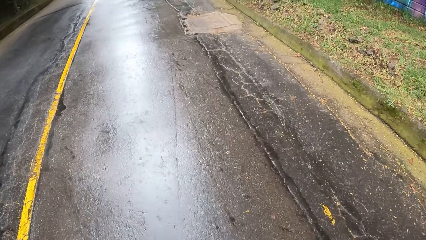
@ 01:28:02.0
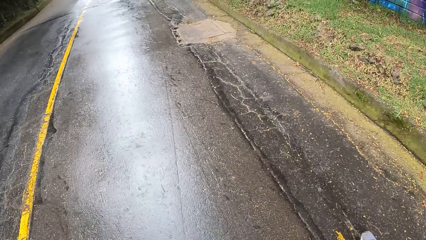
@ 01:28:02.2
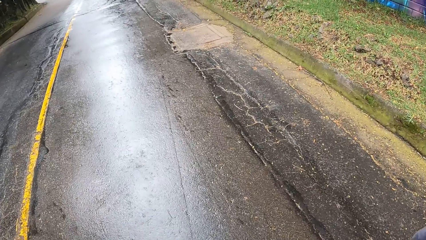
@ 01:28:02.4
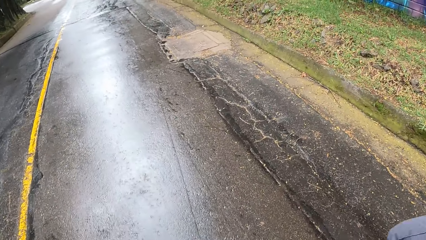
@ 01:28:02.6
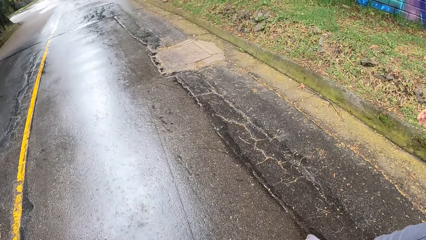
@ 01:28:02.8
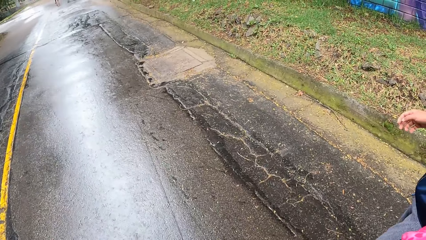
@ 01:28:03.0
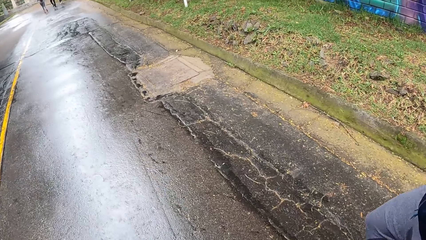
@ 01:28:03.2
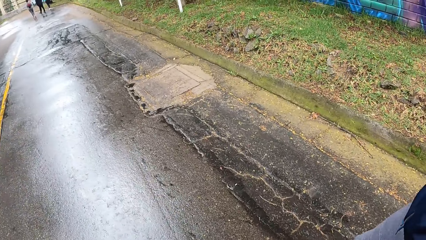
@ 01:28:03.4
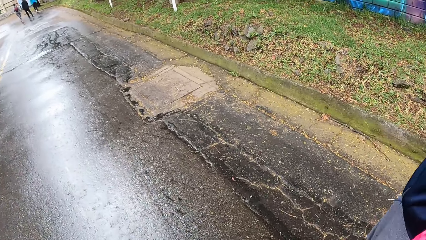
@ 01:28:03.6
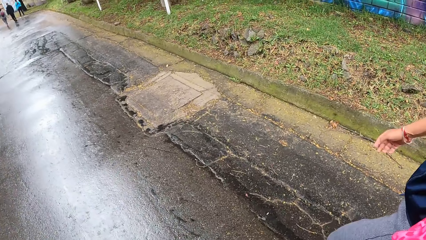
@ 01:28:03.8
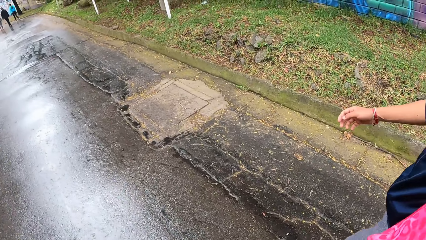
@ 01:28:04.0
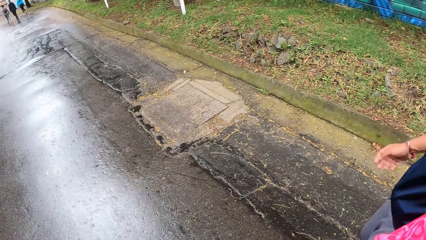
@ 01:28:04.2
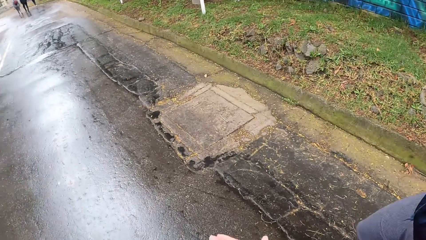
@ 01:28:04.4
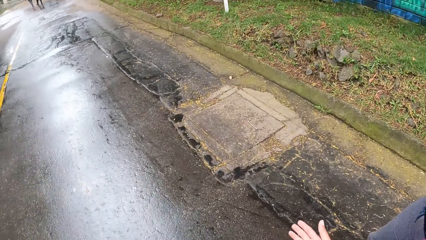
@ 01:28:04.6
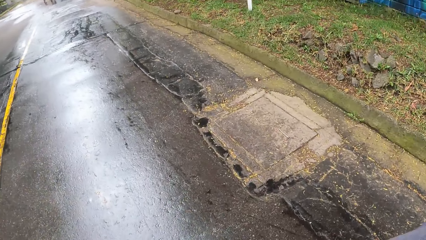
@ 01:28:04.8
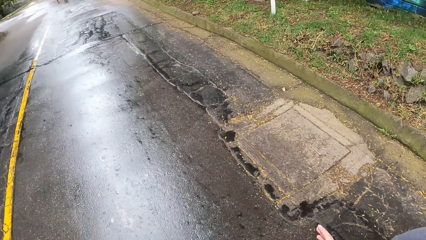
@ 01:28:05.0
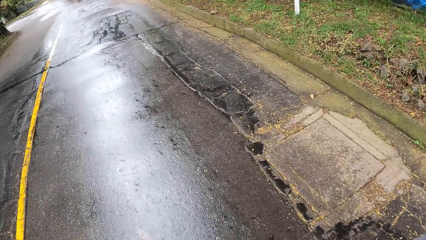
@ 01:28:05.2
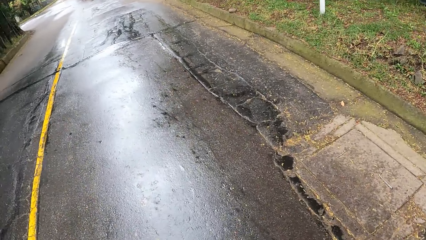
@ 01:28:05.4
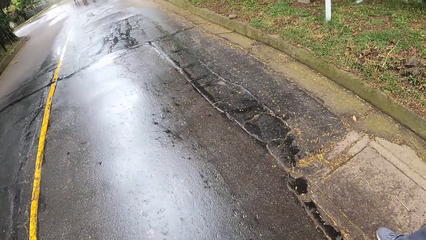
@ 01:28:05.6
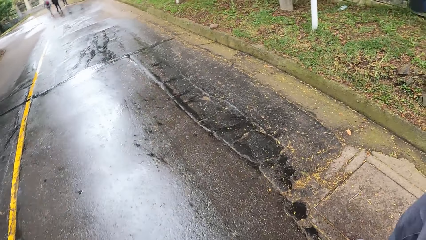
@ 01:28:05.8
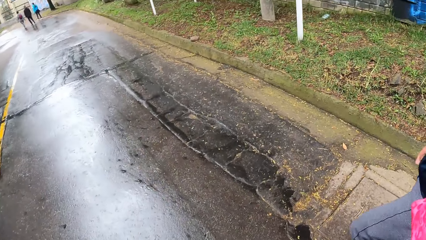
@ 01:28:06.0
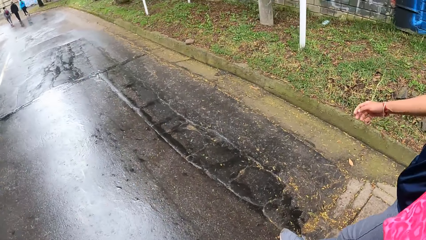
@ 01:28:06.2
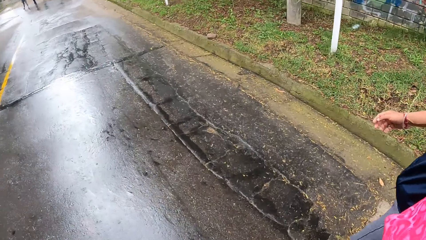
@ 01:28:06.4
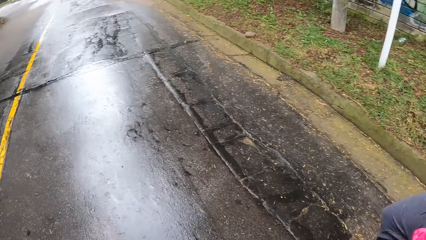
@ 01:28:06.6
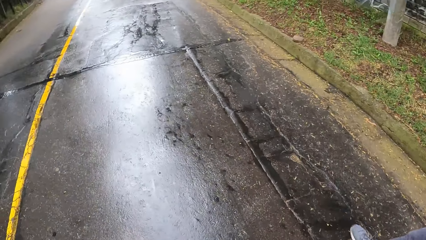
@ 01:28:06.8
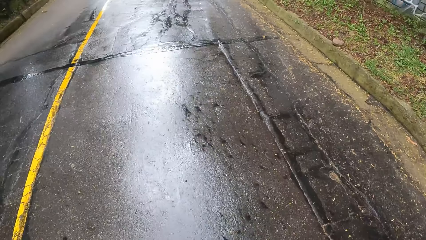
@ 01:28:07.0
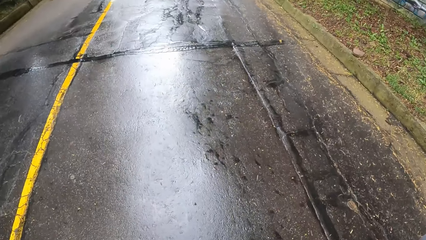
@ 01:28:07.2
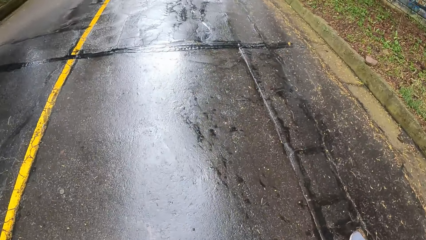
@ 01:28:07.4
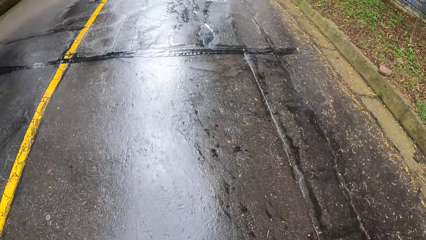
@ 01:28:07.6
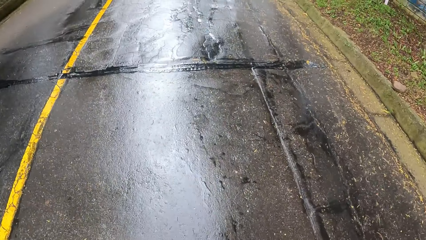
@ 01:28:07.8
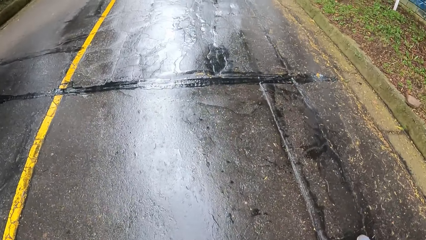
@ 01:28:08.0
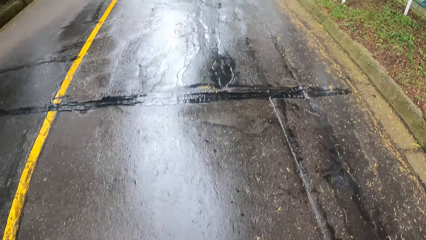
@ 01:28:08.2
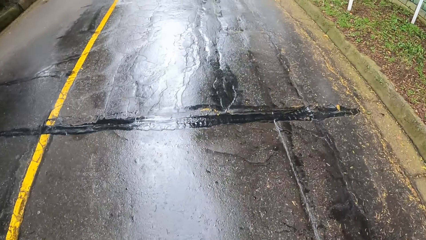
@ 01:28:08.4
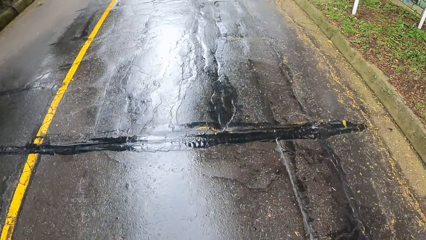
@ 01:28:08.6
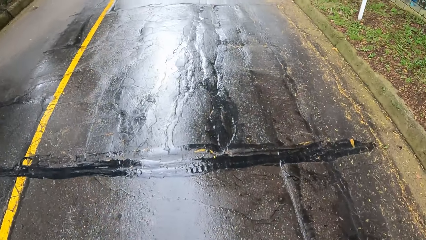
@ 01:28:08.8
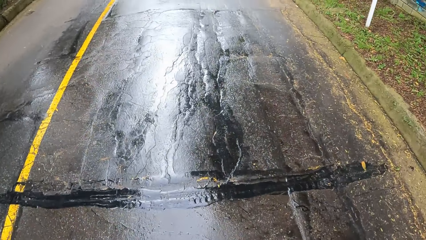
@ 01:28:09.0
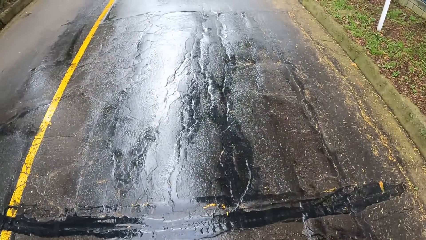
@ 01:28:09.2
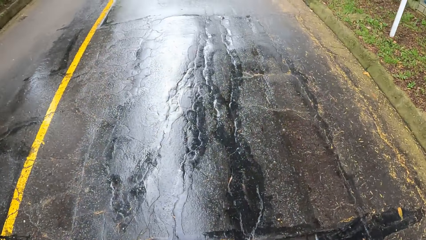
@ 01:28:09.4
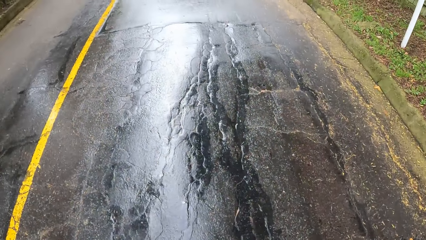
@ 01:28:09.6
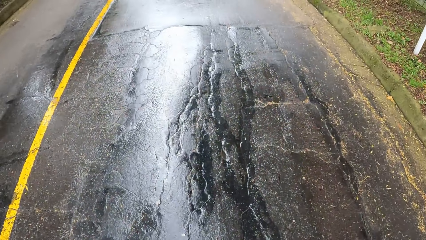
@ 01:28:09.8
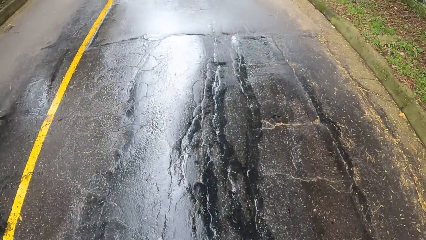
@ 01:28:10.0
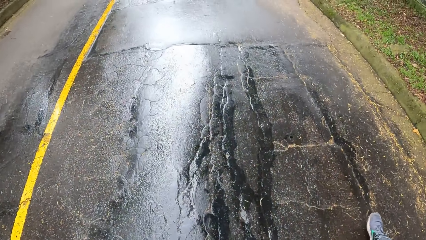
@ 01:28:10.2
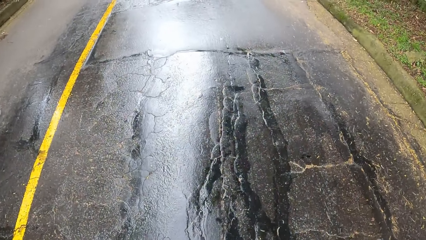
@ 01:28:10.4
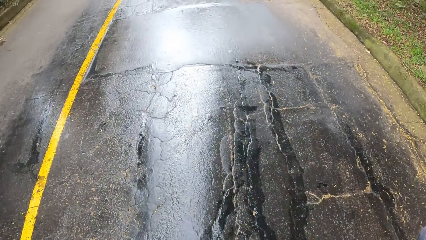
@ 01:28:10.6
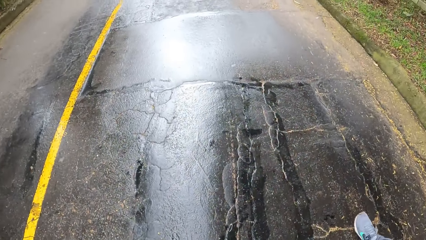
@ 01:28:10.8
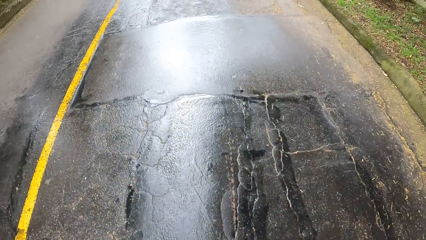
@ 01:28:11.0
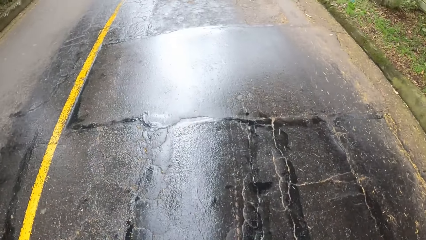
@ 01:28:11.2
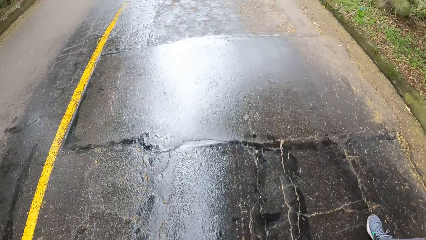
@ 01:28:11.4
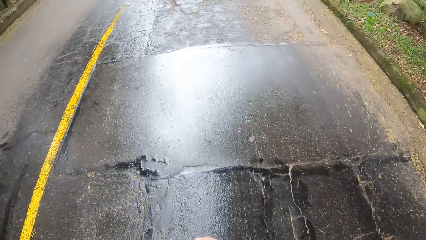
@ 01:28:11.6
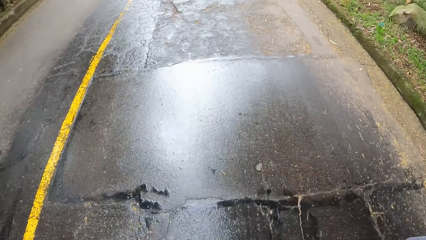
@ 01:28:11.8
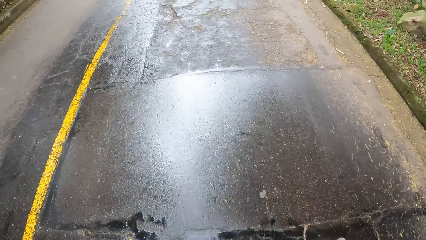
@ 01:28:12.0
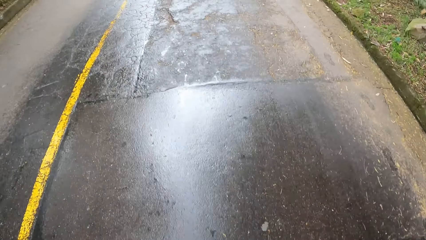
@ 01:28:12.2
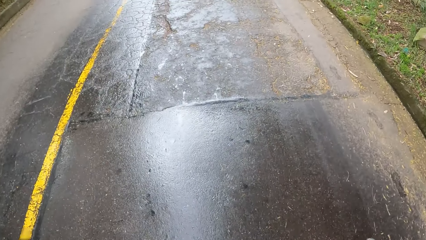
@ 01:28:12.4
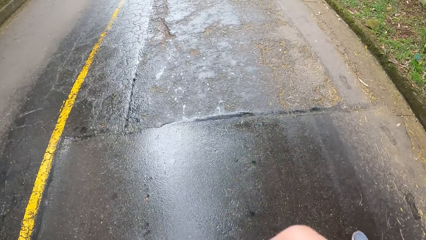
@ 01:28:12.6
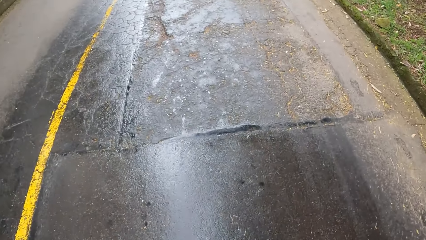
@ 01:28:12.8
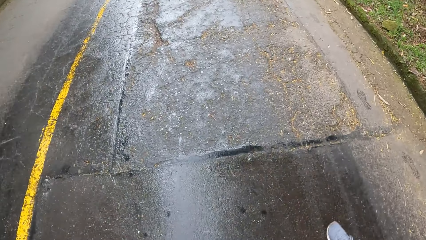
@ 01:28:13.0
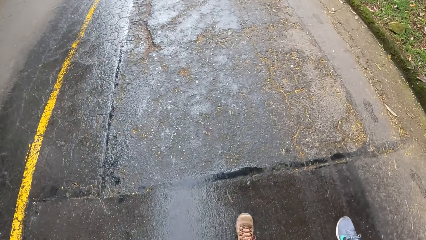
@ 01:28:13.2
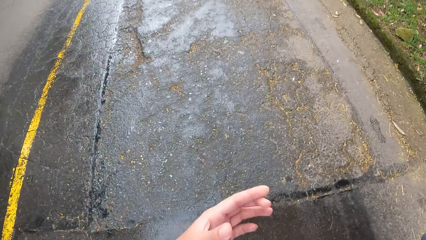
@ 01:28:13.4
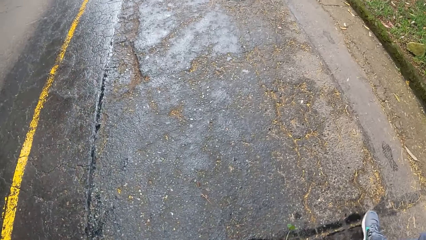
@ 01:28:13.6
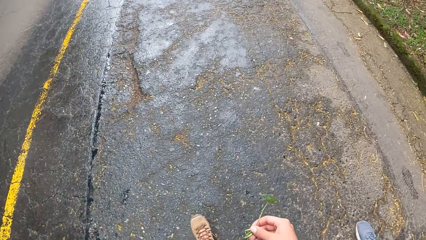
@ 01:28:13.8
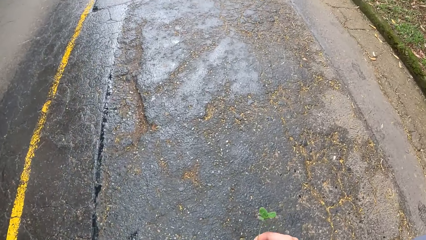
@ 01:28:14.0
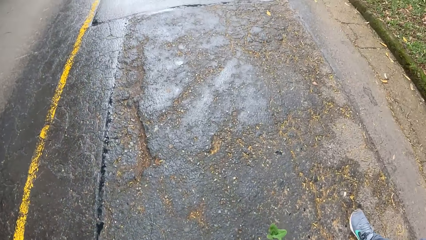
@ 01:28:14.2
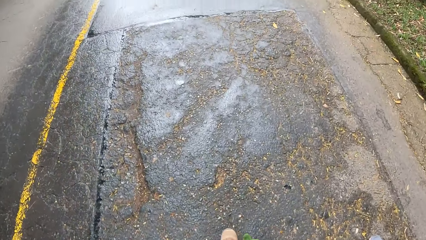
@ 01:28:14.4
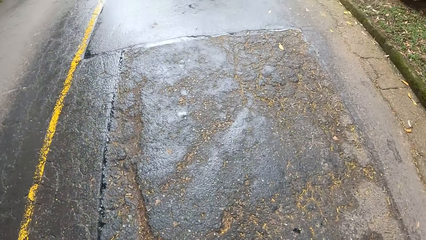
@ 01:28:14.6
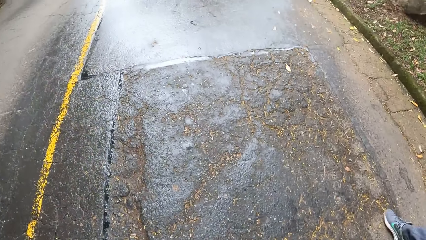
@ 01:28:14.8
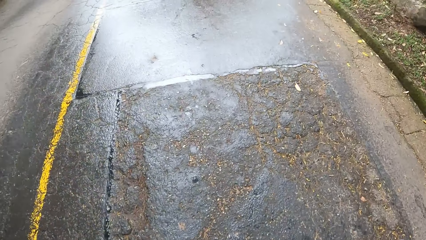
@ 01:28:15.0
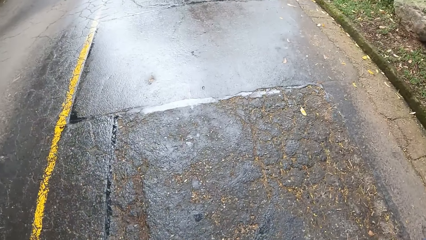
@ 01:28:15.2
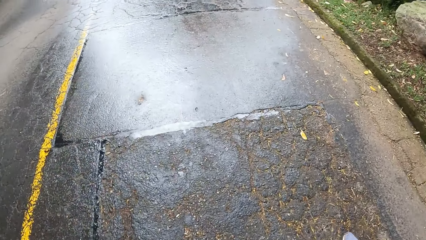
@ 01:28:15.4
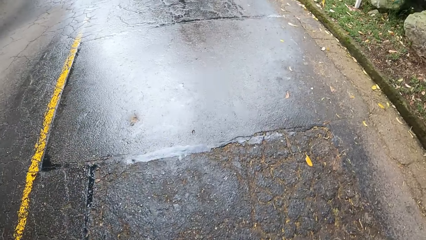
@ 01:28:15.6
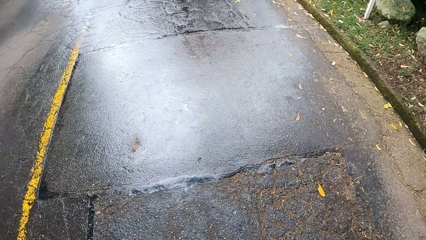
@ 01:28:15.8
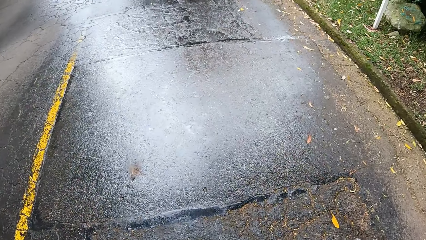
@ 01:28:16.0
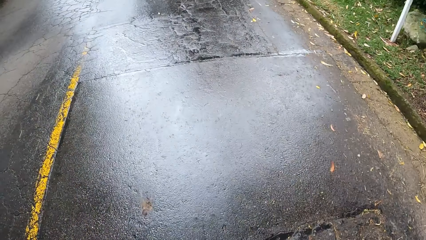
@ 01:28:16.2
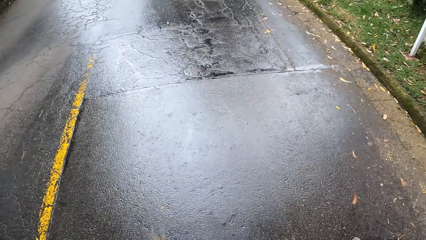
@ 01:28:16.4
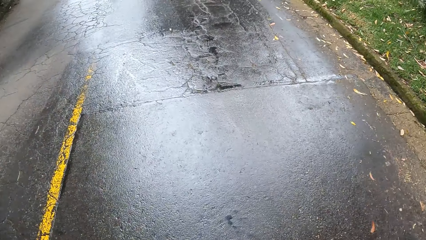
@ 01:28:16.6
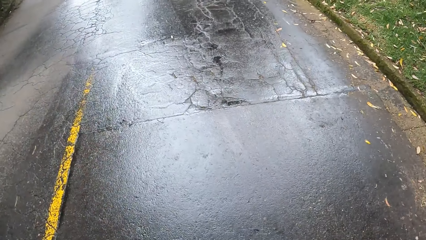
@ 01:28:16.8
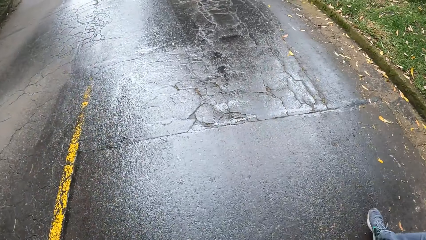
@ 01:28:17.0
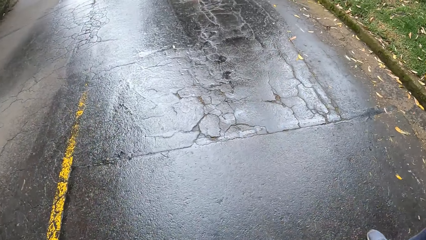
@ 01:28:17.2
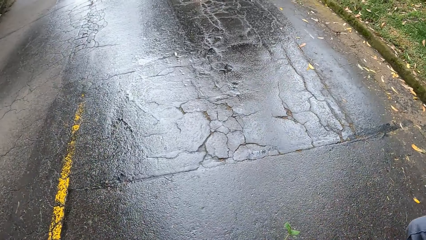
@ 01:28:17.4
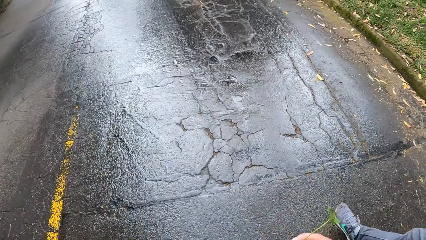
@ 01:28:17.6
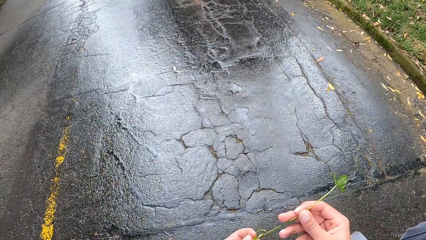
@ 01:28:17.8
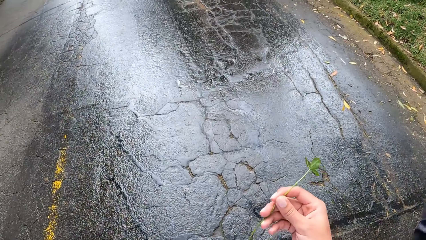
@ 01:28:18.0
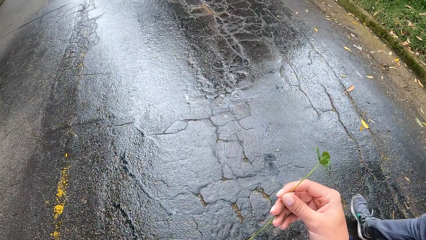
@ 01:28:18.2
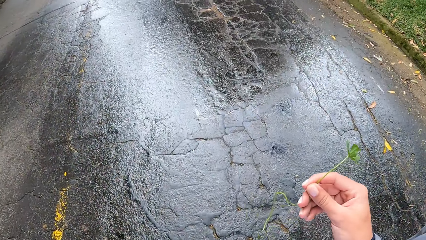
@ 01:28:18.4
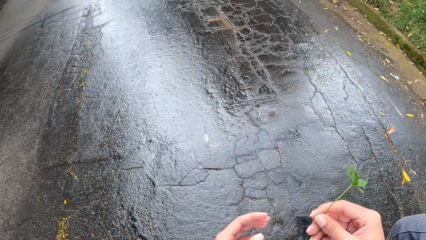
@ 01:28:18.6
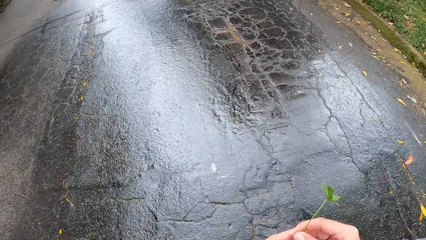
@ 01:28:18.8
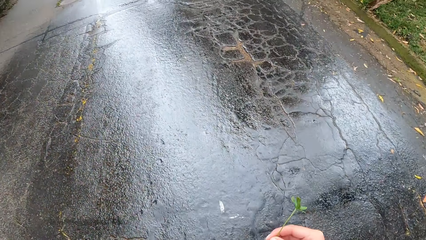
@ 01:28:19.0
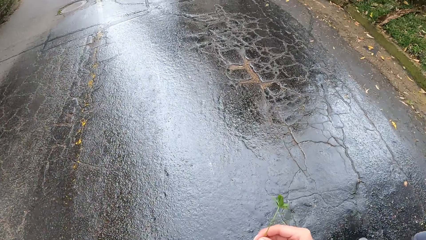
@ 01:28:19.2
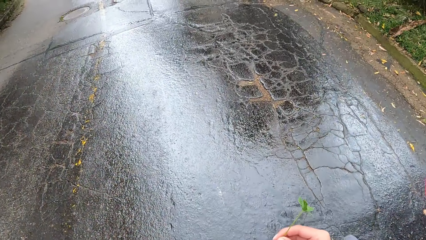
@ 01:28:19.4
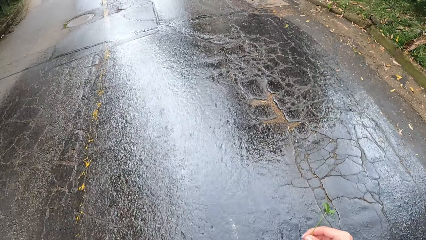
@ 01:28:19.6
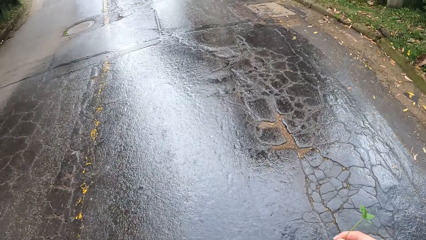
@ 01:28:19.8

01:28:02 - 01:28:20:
The camera wearer walks on the road. He adjusts a leaf on his hand.
